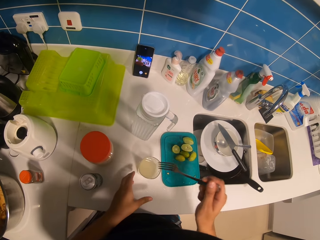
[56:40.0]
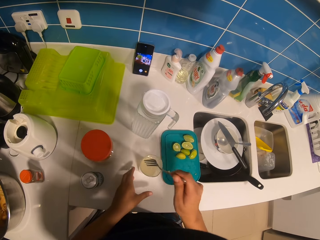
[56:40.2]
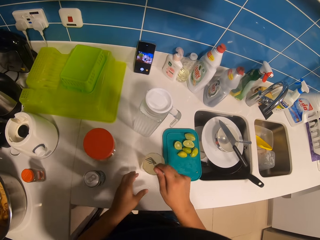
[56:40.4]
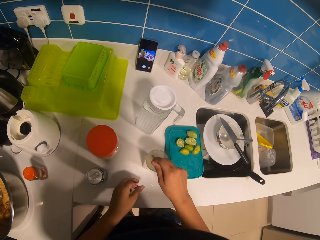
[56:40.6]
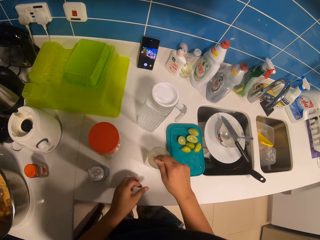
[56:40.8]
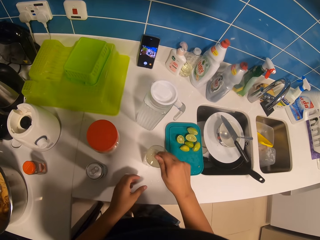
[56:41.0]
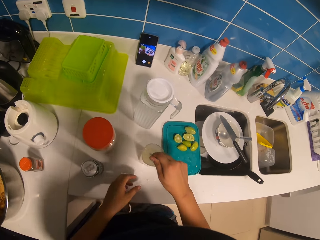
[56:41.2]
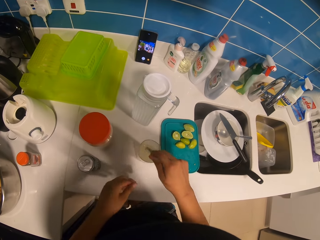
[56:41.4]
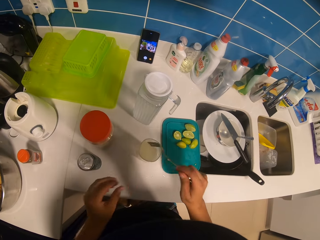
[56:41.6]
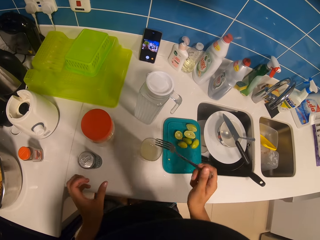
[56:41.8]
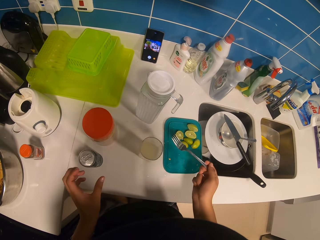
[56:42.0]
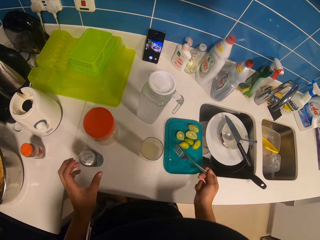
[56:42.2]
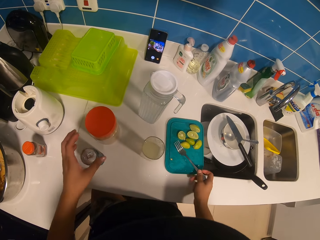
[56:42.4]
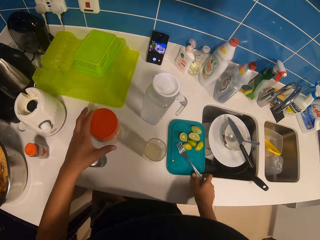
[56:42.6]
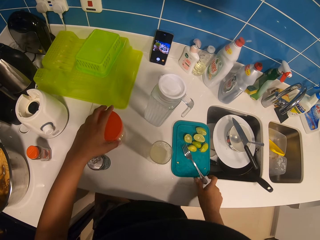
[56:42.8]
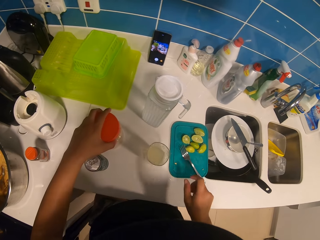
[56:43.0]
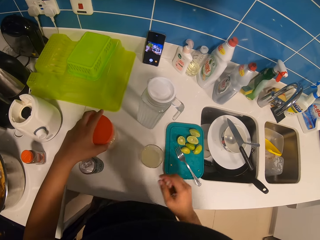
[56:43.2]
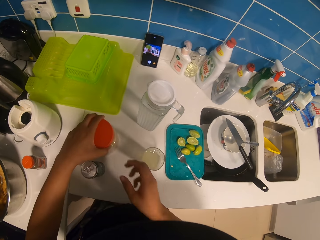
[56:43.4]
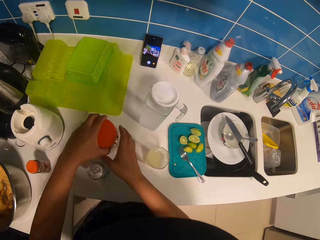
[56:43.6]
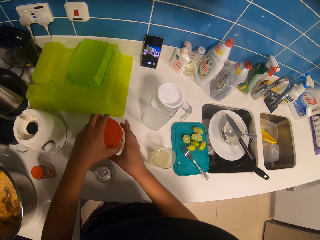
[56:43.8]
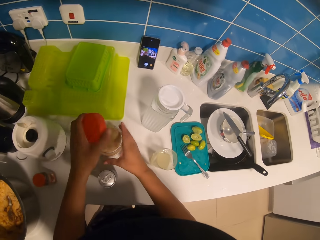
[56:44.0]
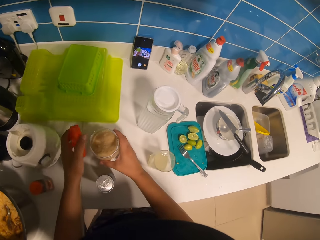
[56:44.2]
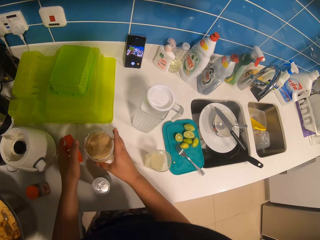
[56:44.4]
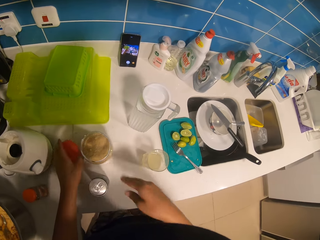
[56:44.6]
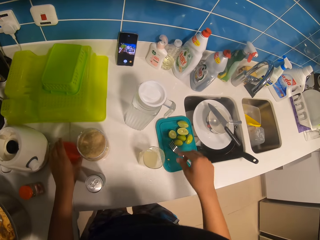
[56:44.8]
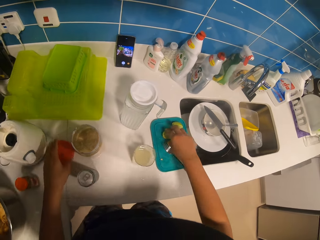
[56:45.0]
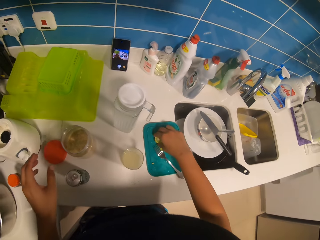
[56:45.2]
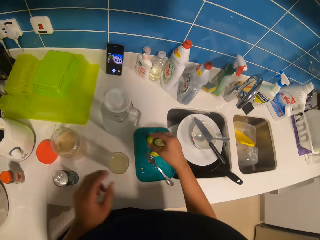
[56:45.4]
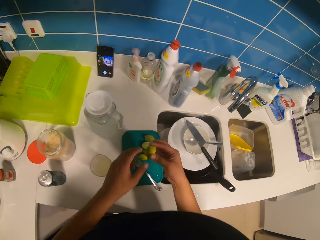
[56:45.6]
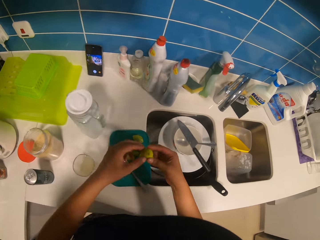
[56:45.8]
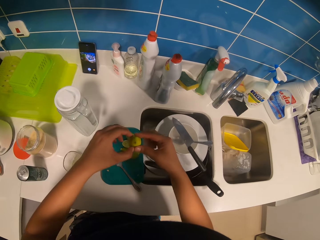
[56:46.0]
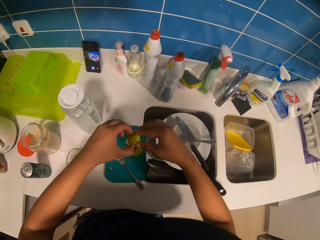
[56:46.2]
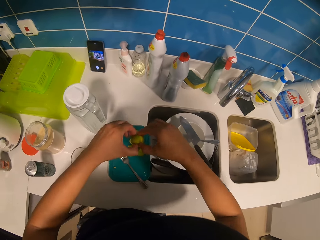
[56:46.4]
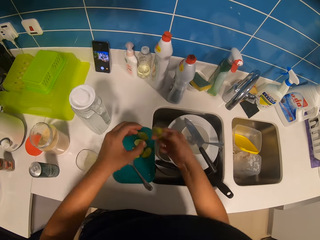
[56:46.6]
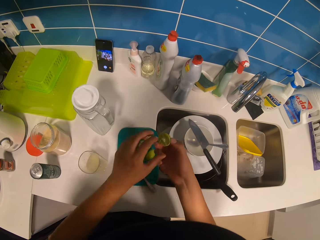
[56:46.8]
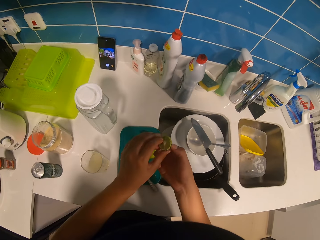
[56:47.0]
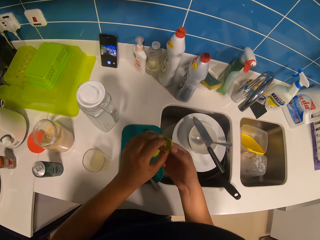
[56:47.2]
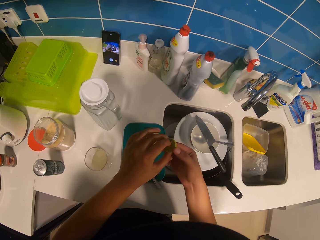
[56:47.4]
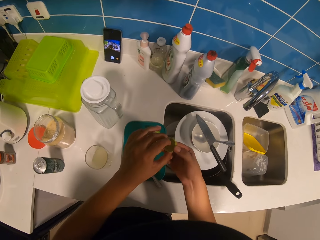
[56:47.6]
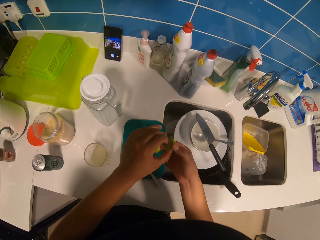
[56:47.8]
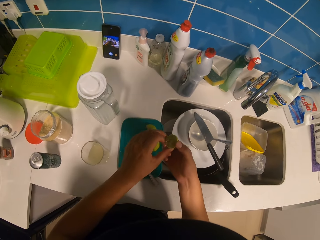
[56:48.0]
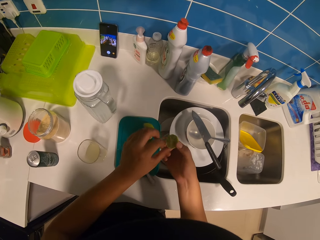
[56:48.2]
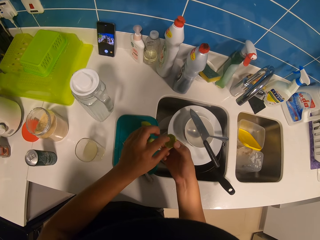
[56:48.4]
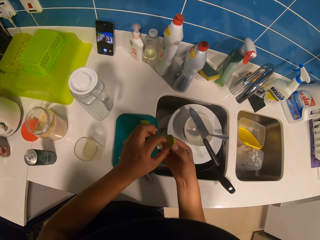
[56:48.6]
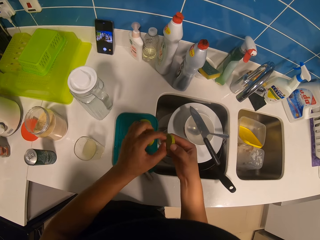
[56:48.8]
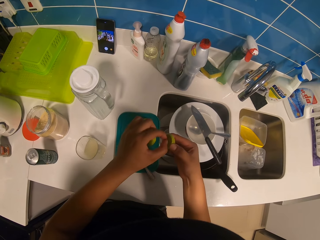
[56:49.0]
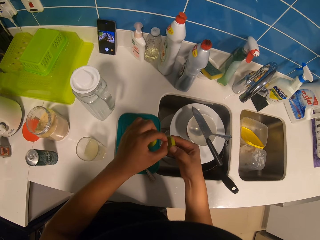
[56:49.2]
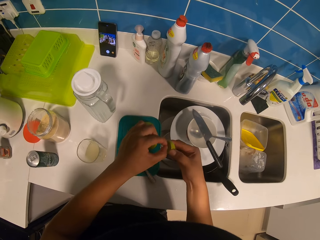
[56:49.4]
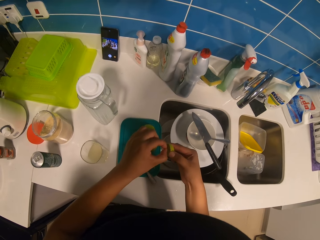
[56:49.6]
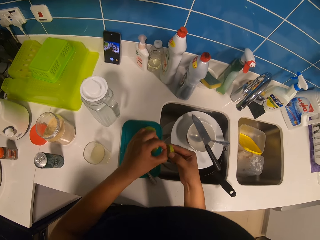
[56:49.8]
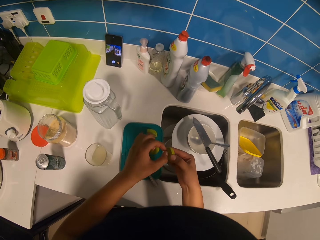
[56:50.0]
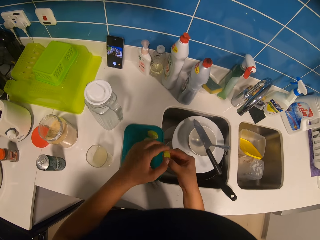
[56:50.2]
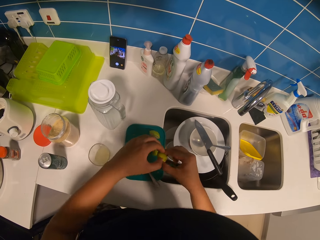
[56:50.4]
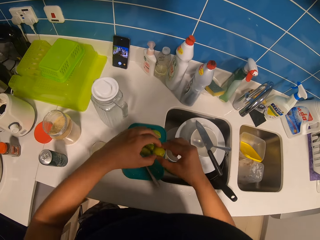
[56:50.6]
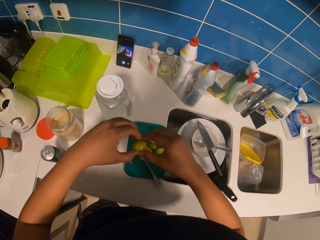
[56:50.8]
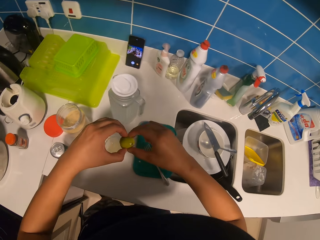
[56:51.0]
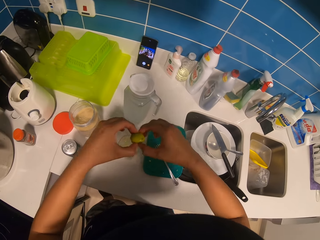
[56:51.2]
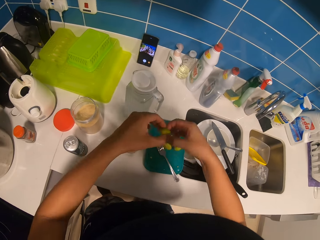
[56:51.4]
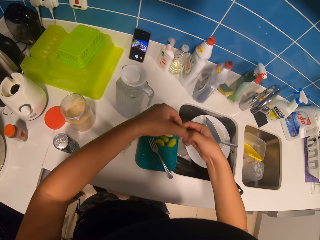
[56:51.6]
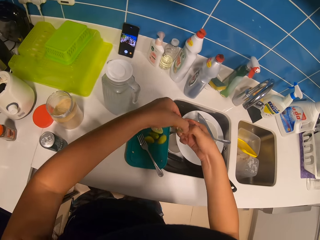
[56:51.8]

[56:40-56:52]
The camera wearer stirs the lemonade using a fork. They put the fork on the chopping board. They open the plastic container with the left hand. They pick up the sliced lemon with the right hand. They remove the seeds from the sliced lemon.

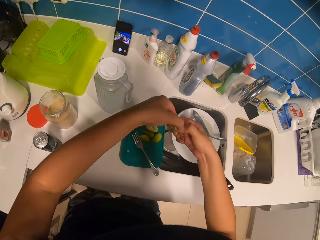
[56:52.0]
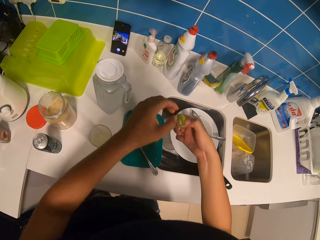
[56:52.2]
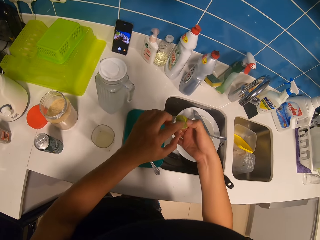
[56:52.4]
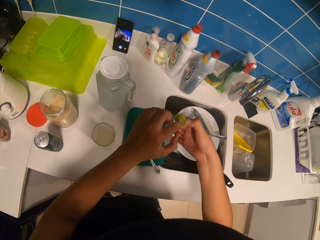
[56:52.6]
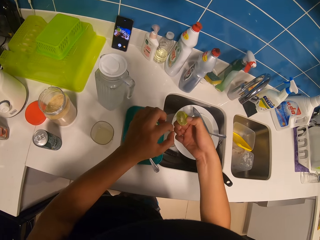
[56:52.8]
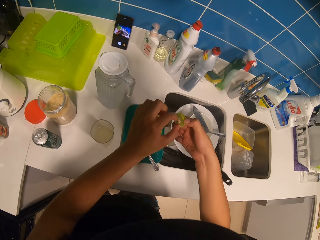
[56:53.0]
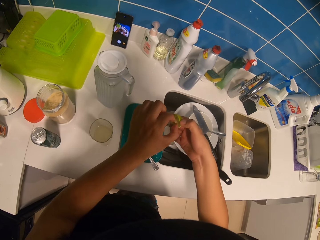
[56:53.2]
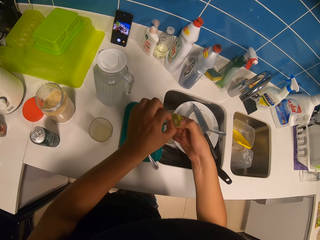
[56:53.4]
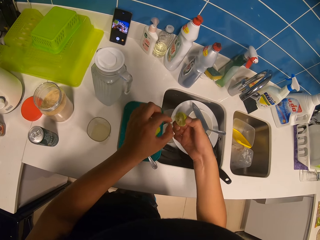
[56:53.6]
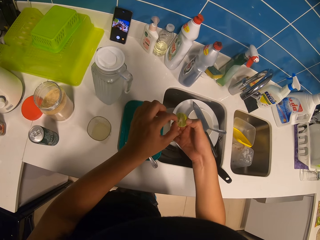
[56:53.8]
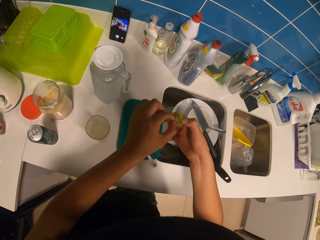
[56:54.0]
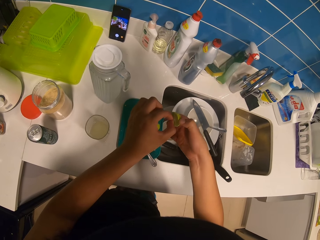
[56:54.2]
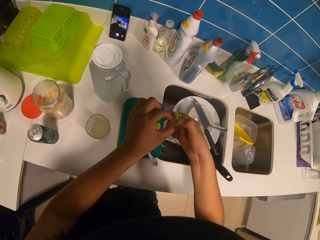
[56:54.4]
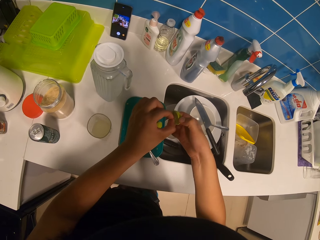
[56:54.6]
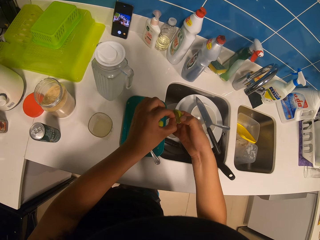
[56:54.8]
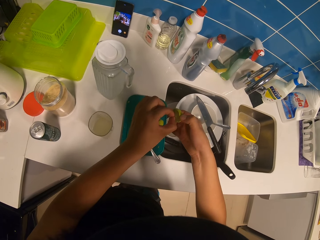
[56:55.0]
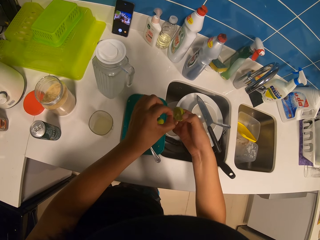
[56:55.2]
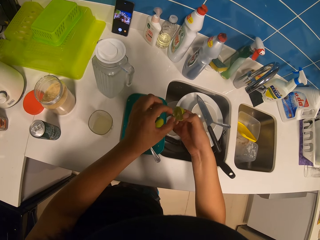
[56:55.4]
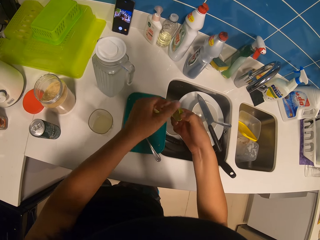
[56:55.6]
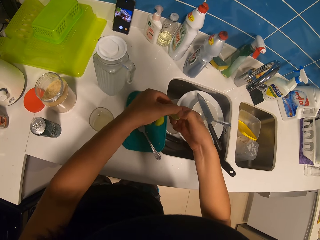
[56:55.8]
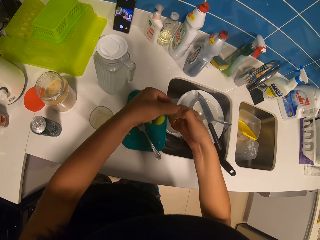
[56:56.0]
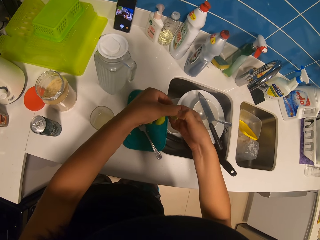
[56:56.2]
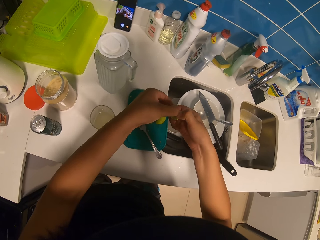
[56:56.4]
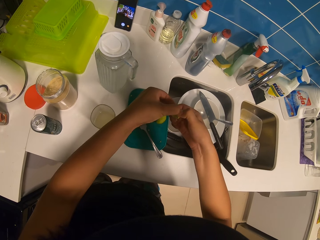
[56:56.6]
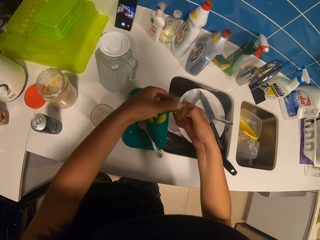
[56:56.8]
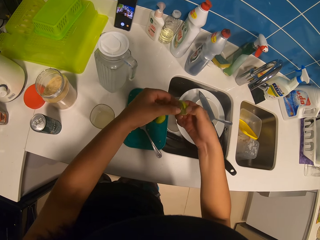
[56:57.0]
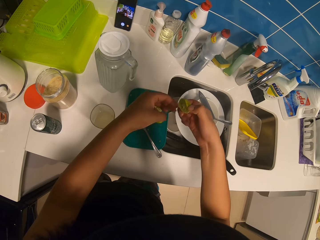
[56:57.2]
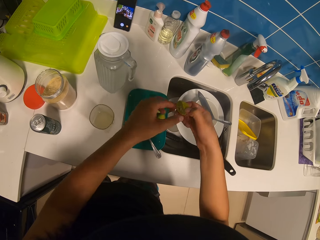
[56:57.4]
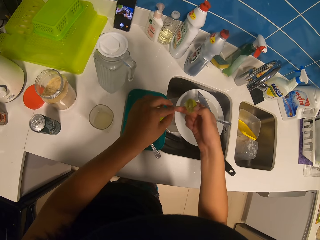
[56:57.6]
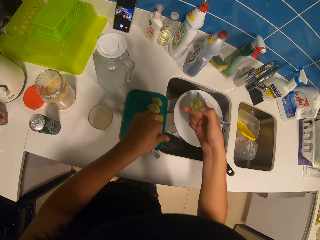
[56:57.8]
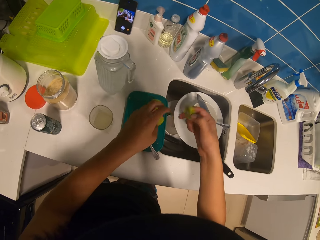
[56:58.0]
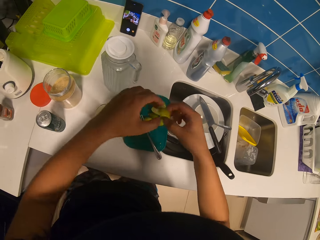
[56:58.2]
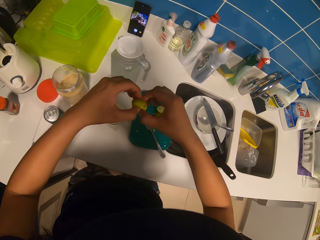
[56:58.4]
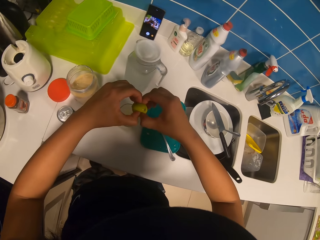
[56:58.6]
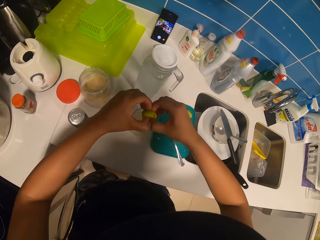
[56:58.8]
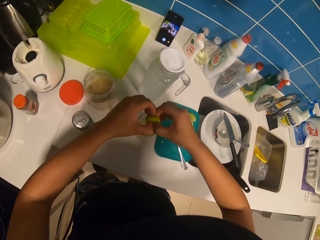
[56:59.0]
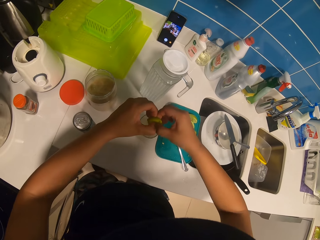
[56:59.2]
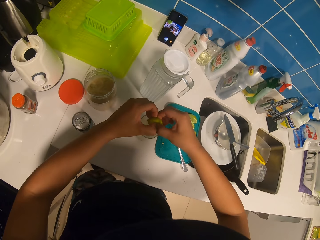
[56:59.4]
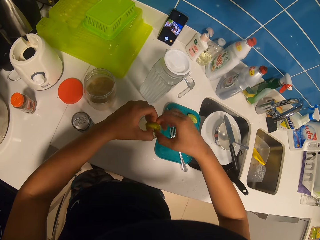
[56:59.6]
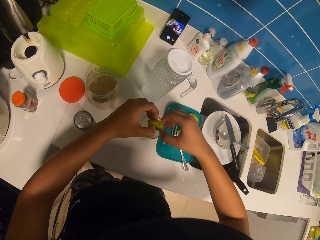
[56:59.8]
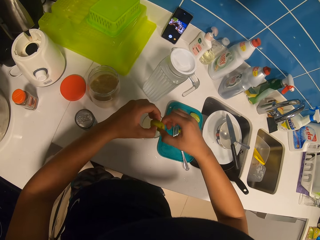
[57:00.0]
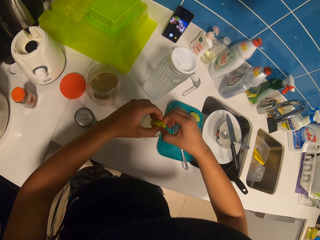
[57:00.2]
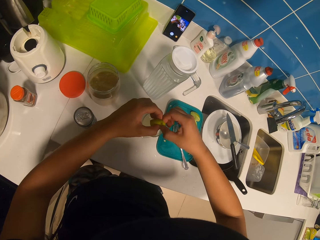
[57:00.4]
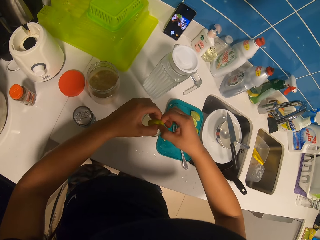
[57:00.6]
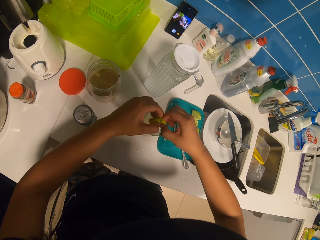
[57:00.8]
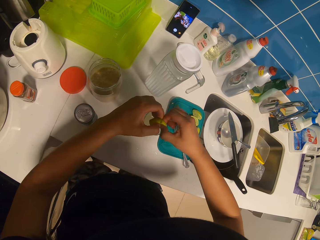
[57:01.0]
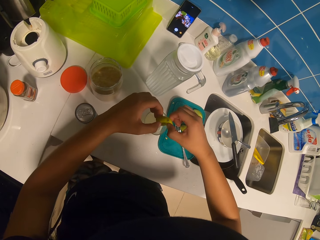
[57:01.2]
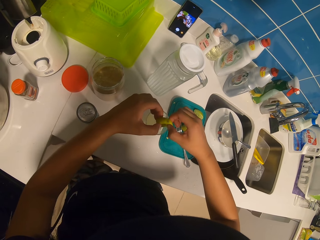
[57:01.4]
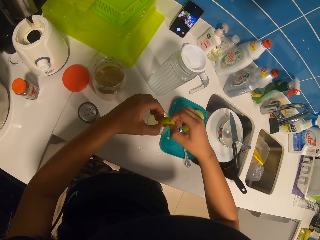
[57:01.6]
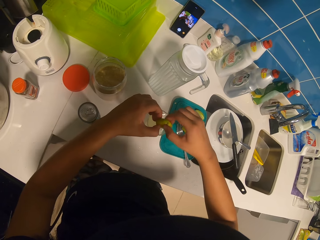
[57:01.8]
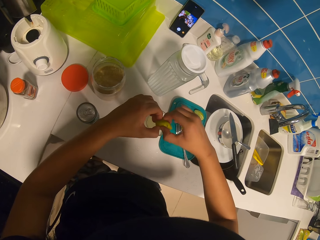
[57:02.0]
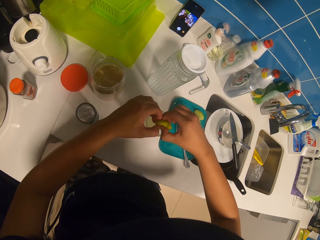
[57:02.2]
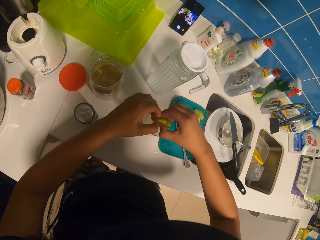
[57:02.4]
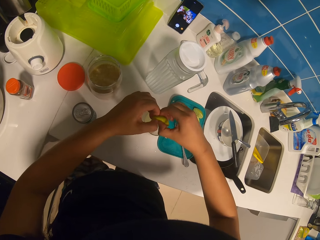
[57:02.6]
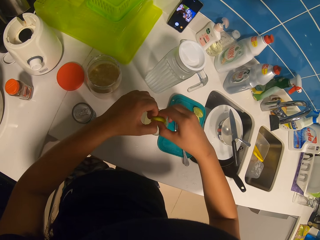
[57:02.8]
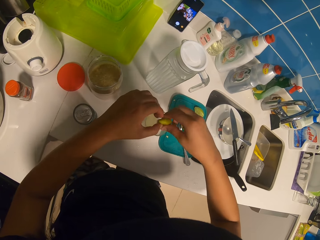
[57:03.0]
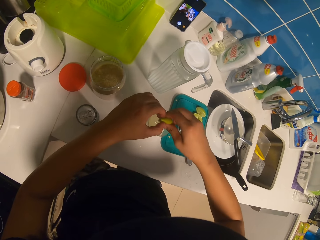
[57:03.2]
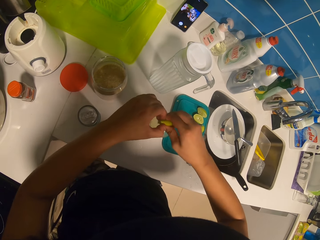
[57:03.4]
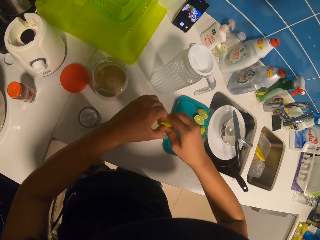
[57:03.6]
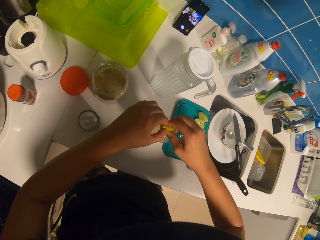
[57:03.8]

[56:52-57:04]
The camera wearer squeezes the sliced lemon with both hands.
